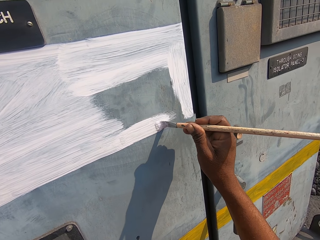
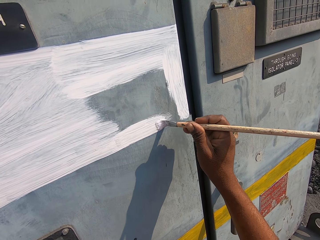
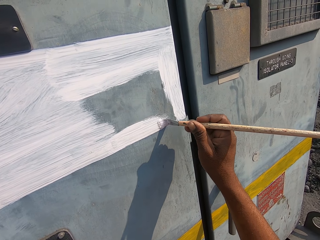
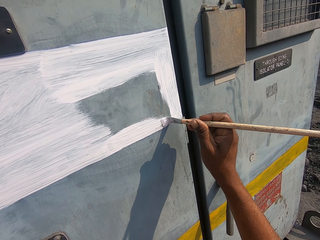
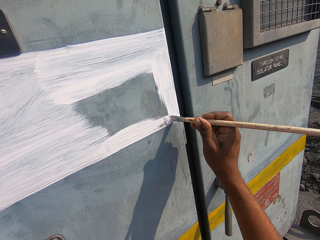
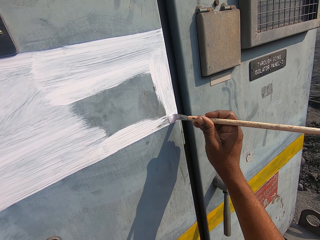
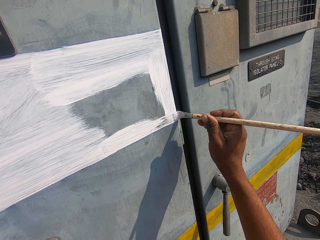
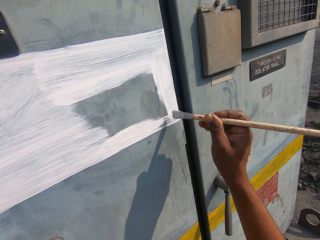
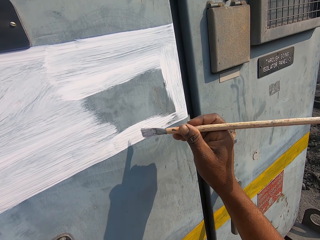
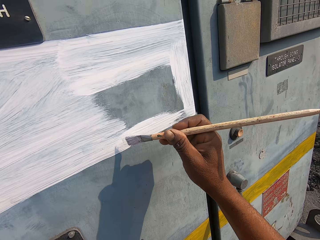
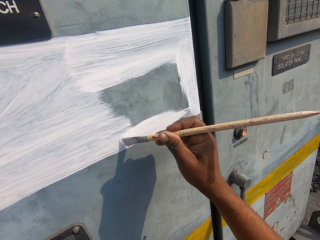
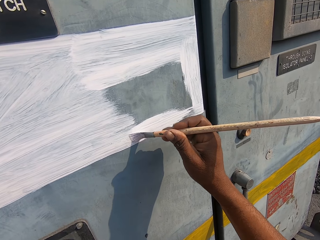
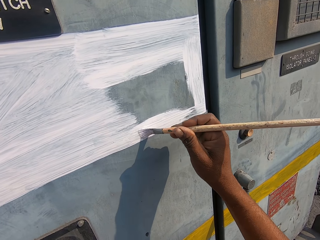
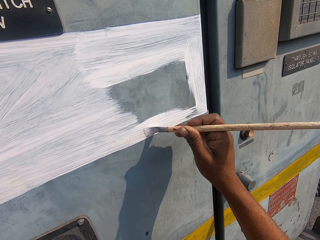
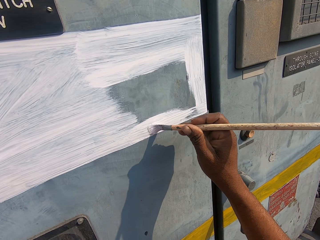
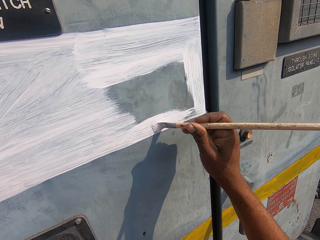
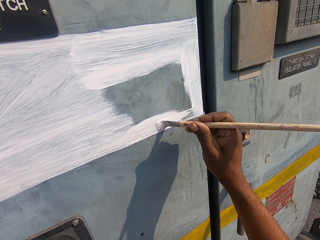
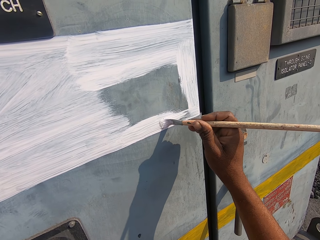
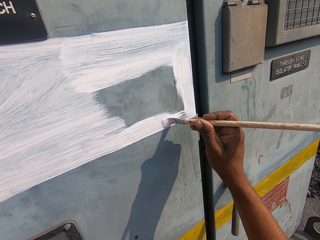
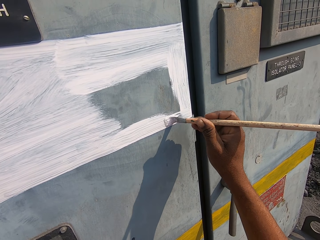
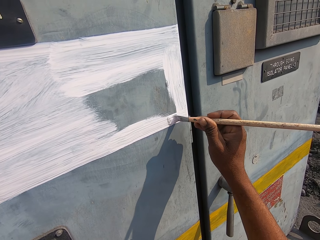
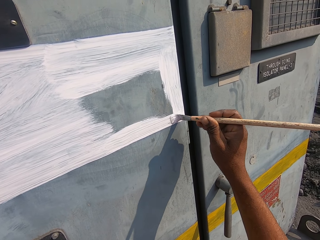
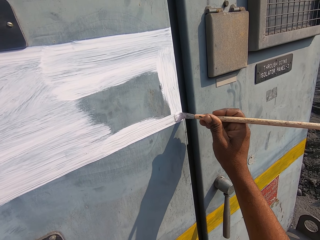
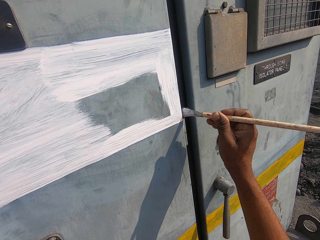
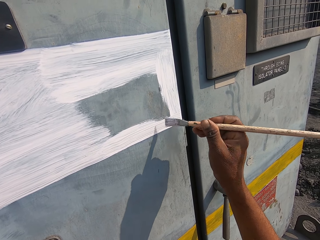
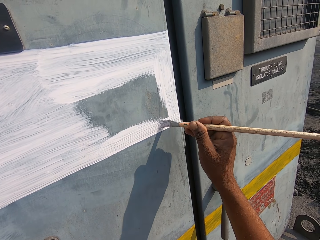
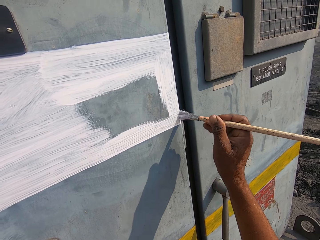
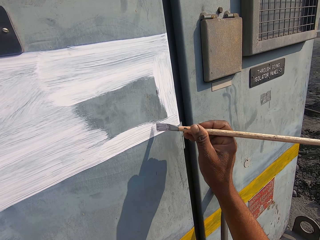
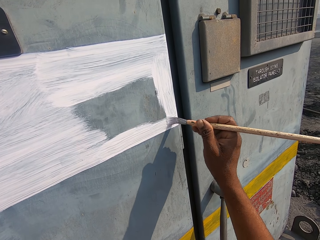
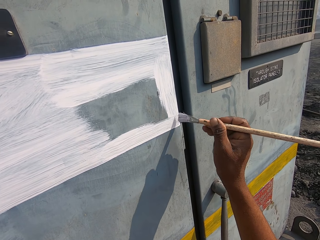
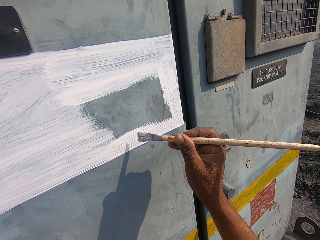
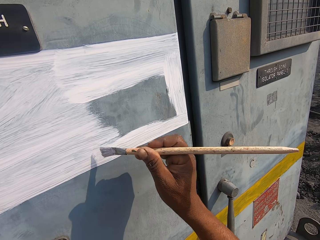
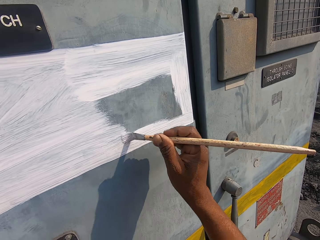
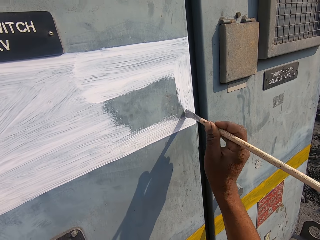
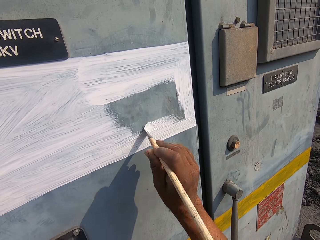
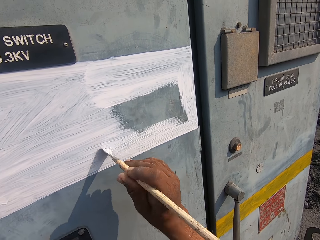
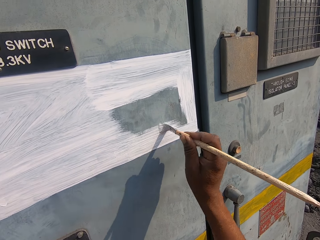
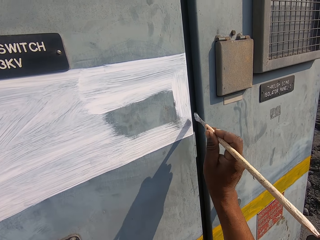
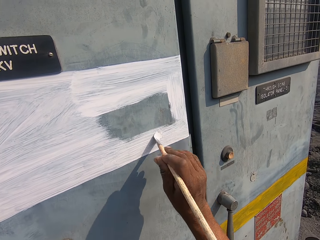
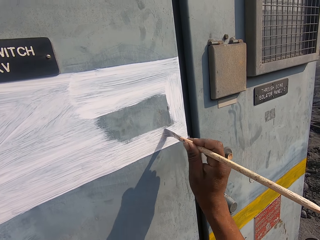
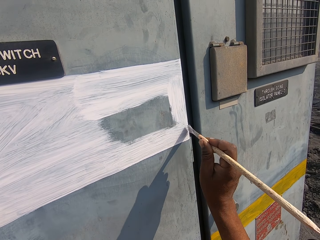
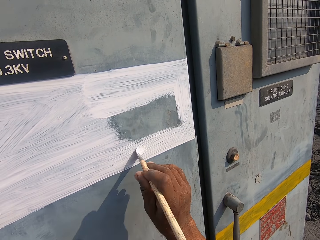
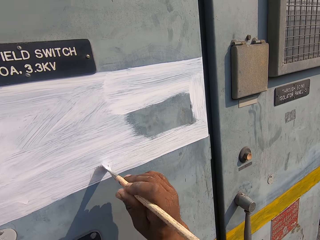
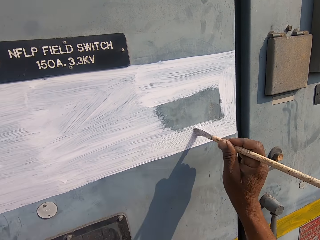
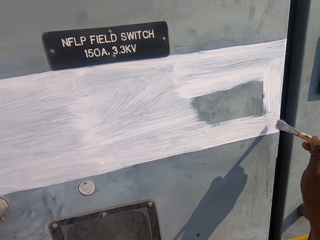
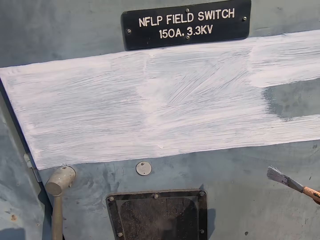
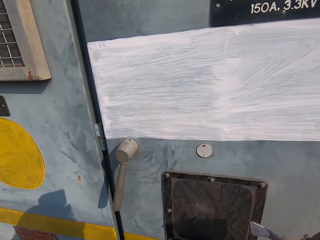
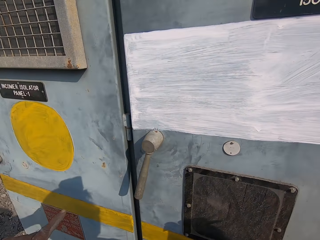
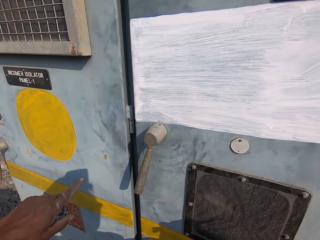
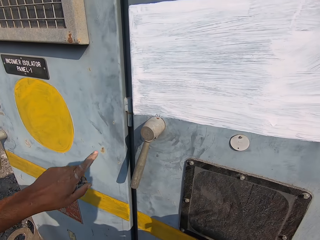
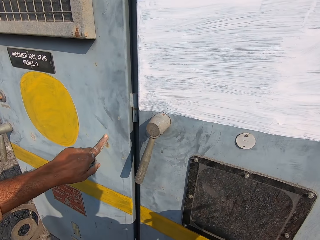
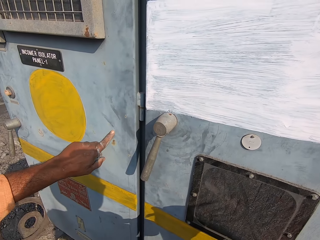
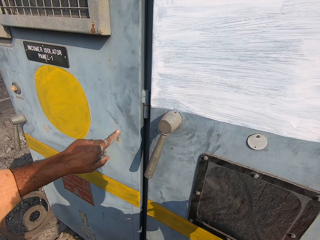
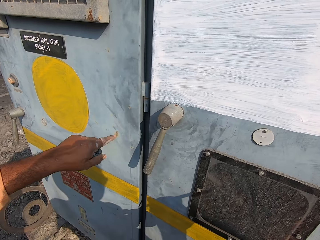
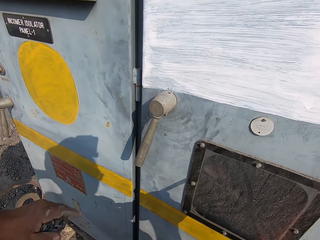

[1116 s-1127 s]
A man speaks to the camera wearer with gestures. The camera wearer picks paint with his right hand.

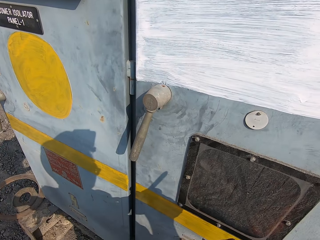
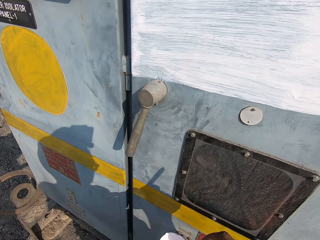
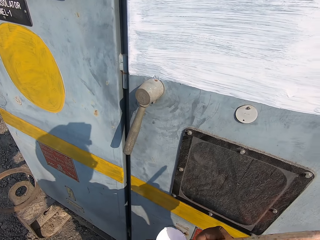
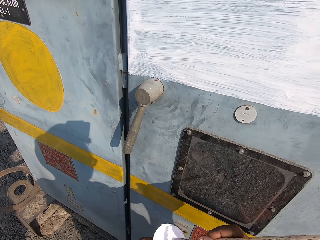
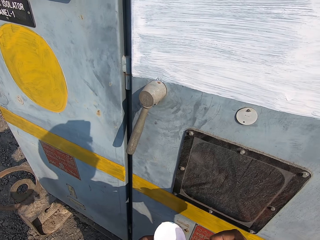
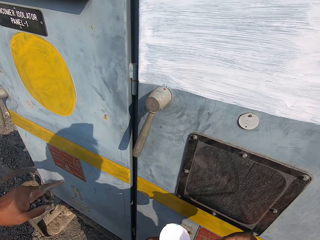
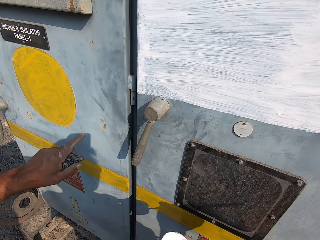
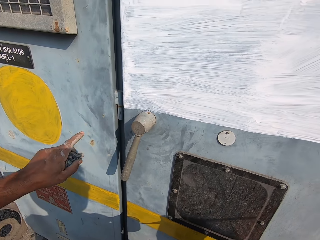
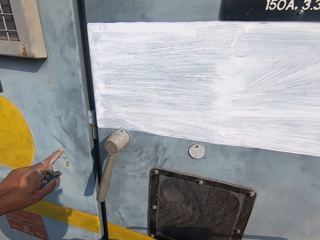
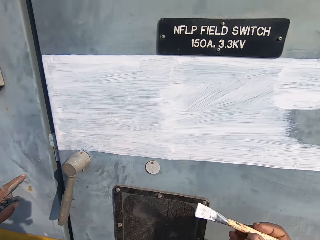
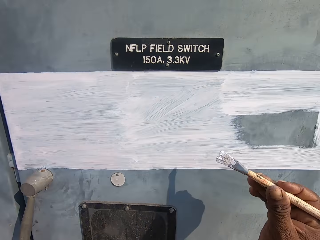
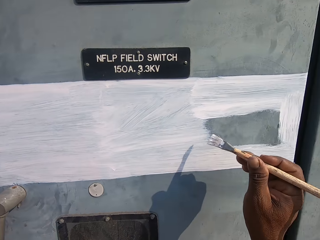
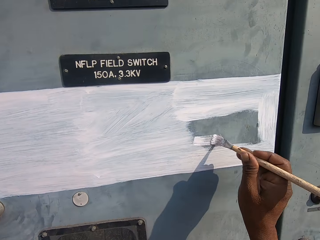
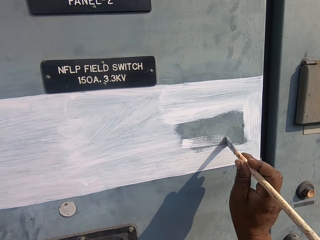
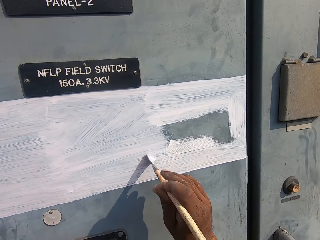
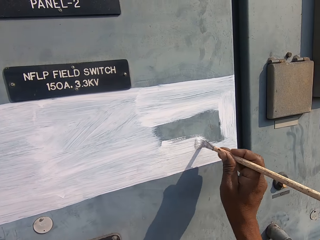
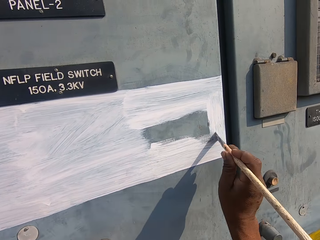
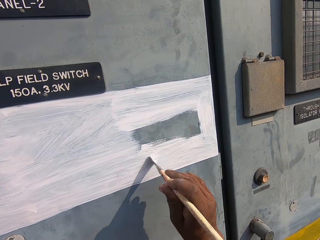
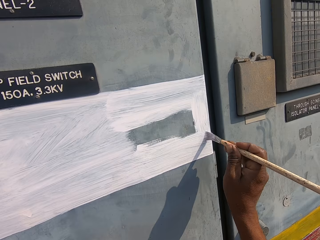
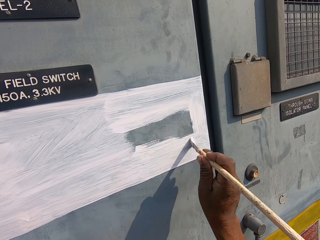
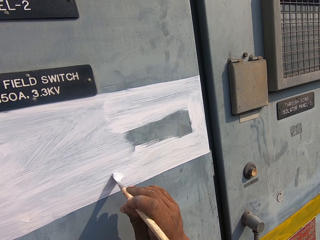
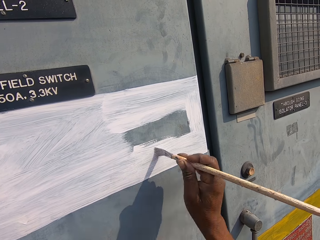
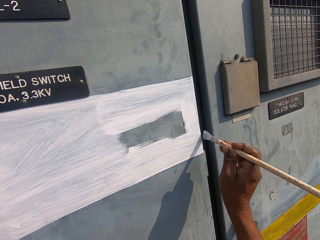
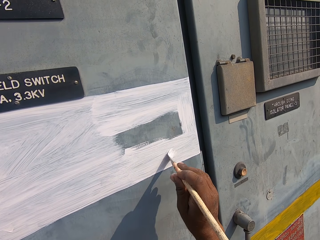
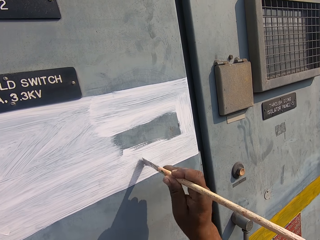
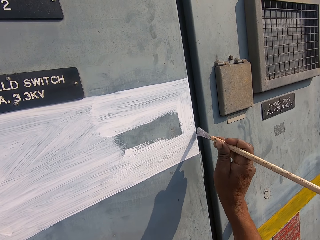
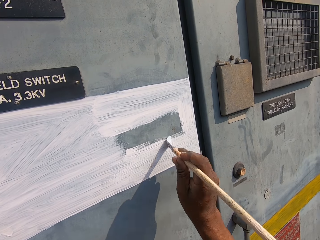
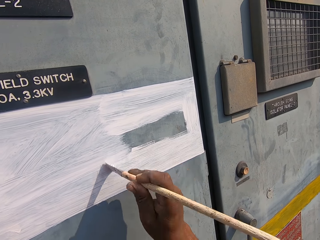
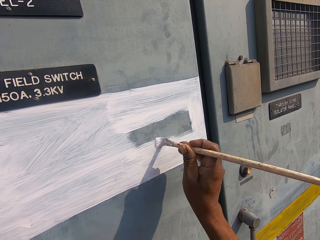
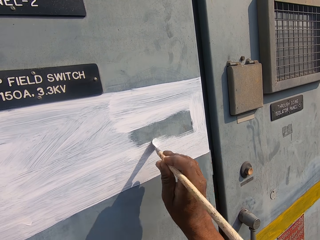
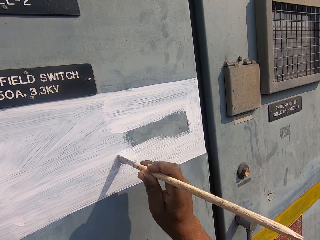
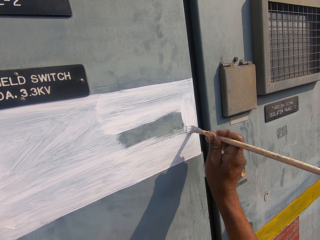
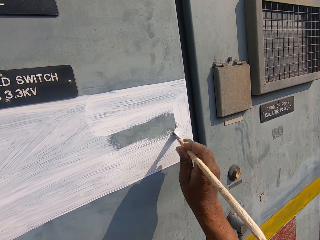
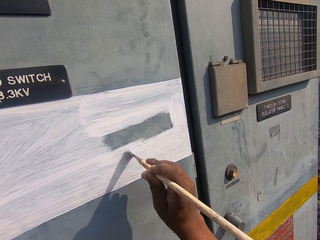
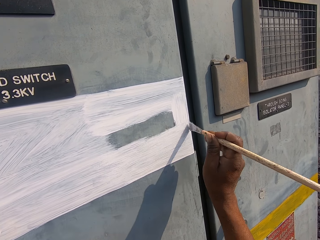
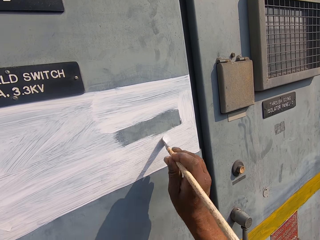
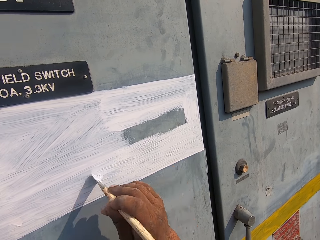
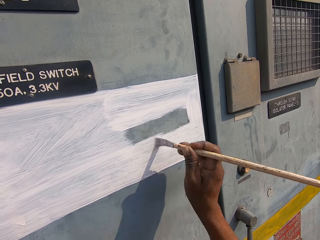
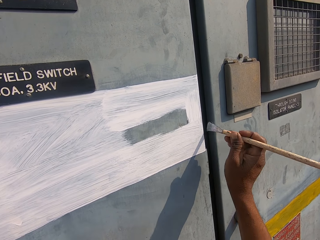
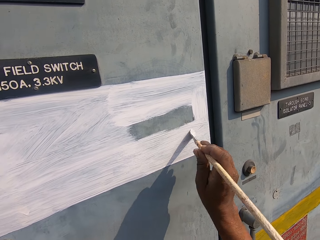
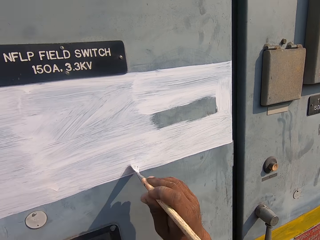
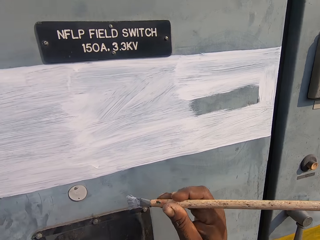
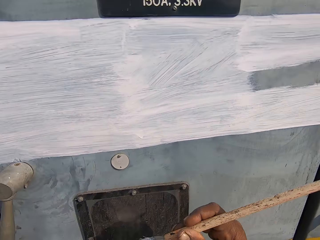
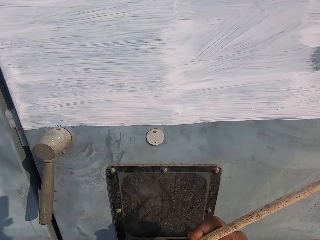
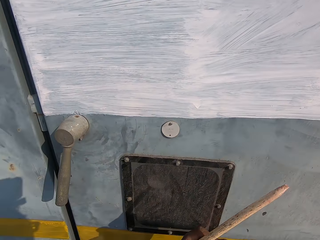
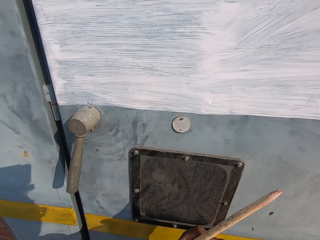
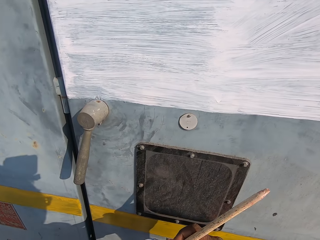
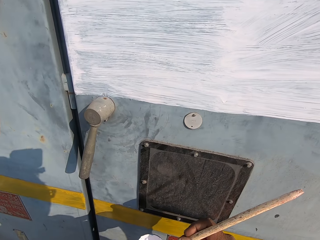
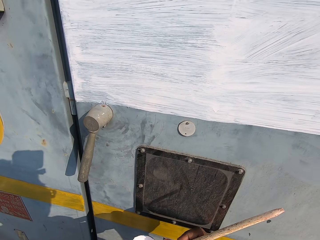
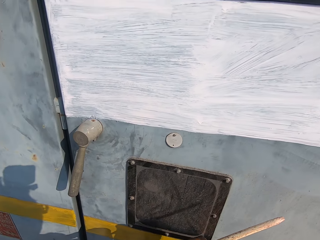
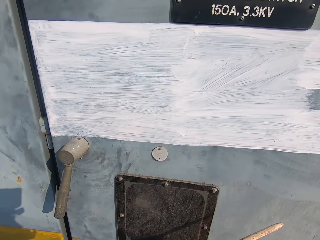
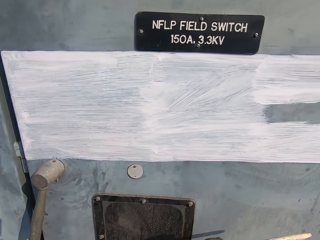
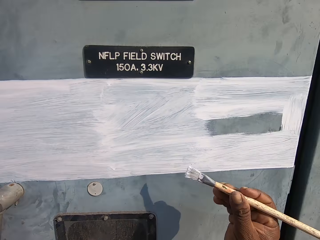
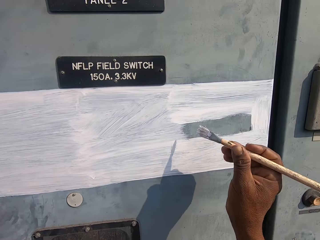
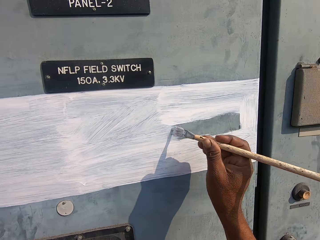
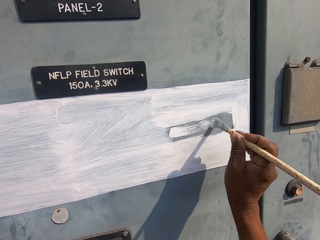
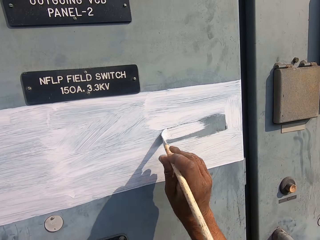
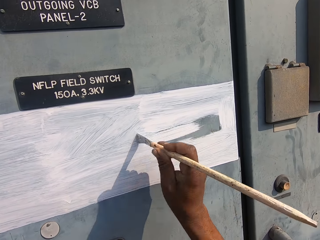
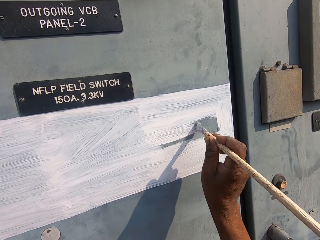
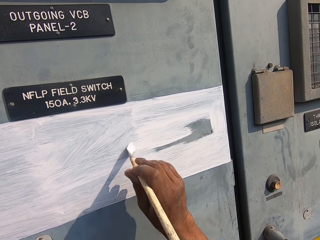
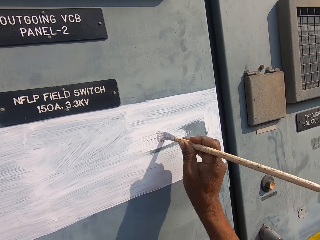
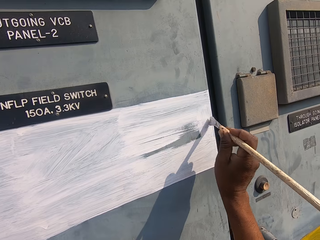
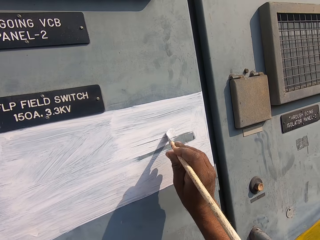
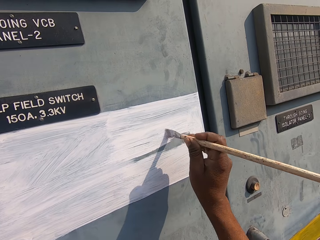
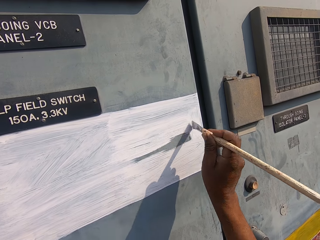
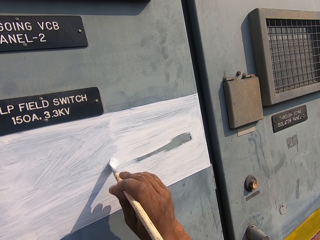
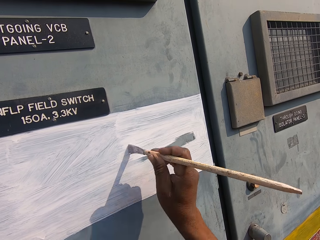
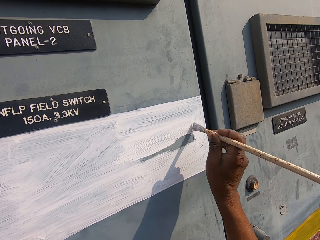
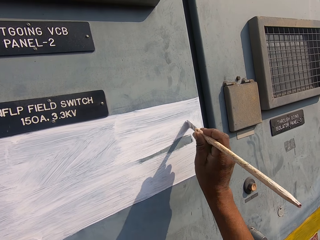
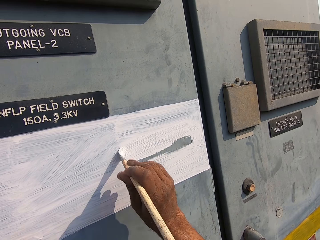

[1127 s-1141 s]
The camera wearer dips the paintbrush in paint. He paints the door with the paintbrush. He picks paint with his right hand. He paints the door with the paintbrush.
